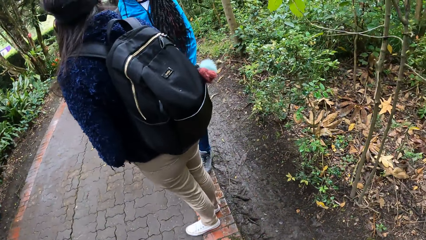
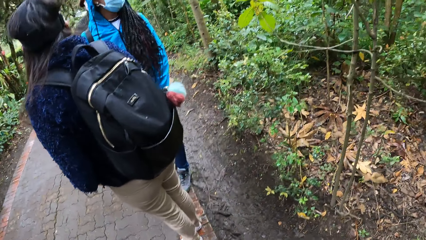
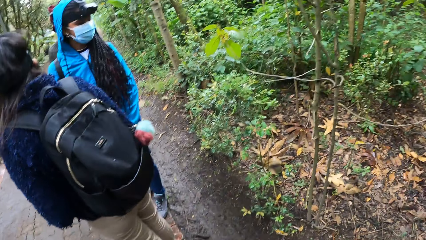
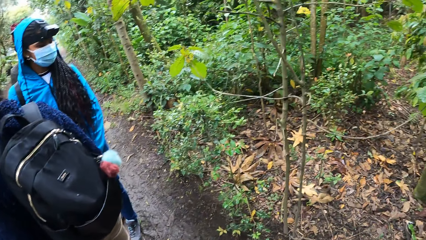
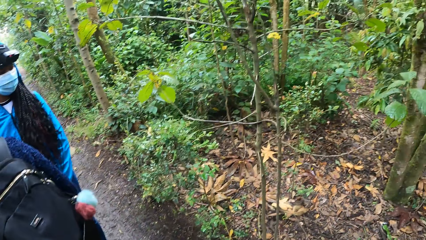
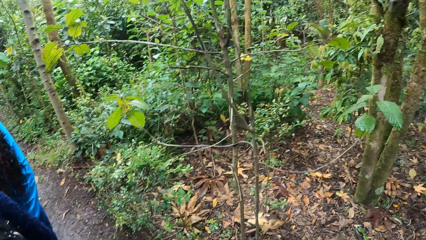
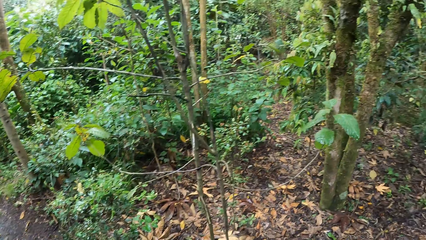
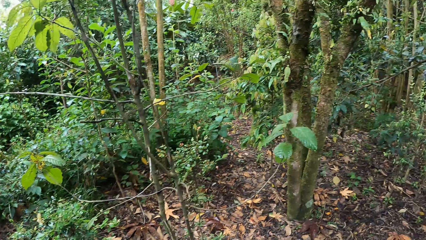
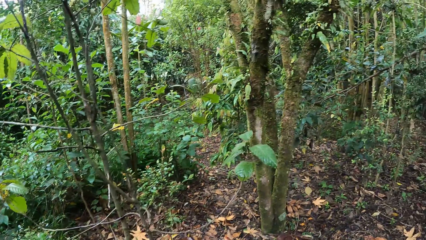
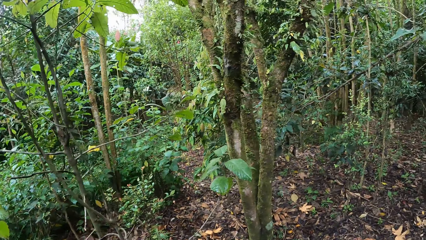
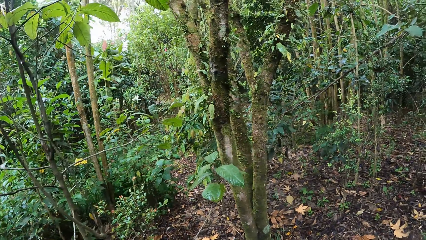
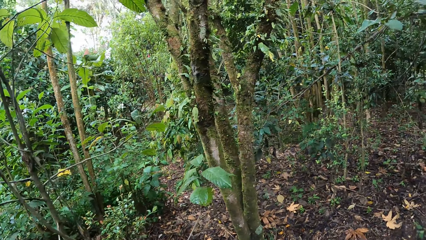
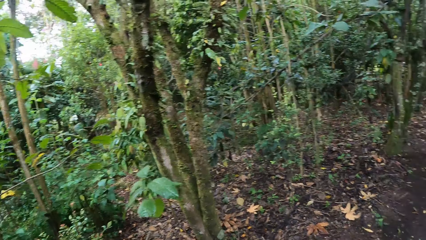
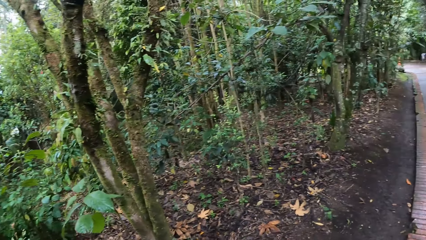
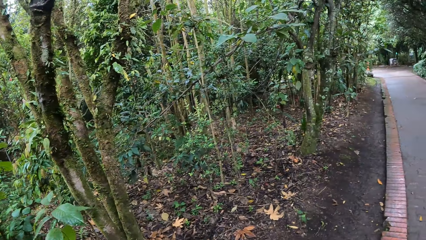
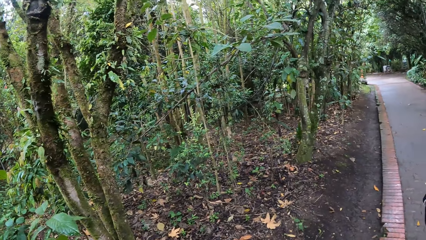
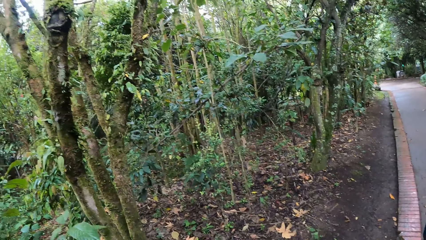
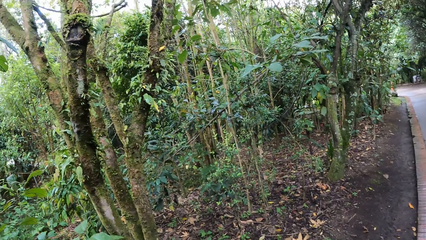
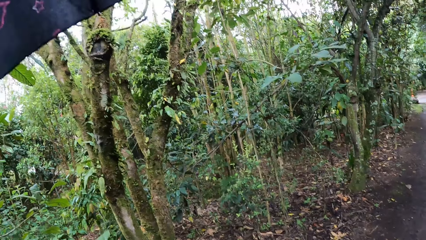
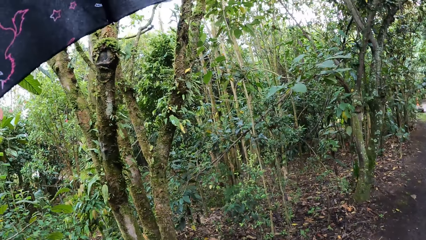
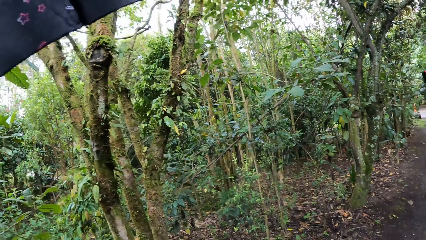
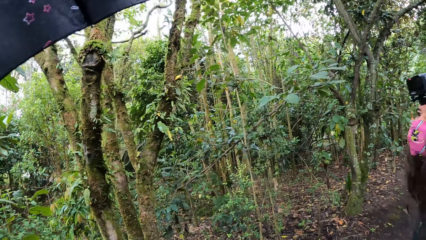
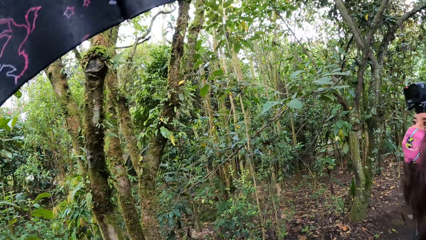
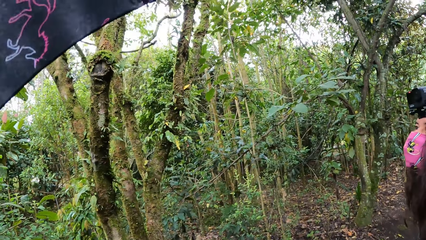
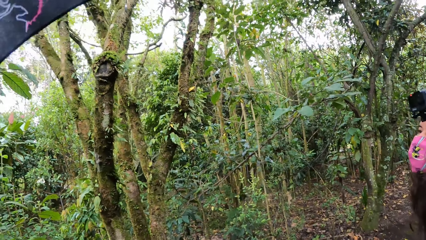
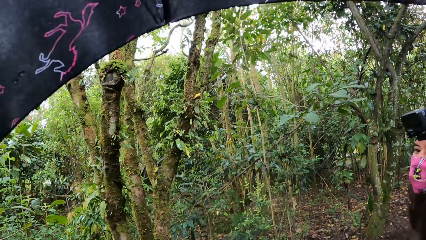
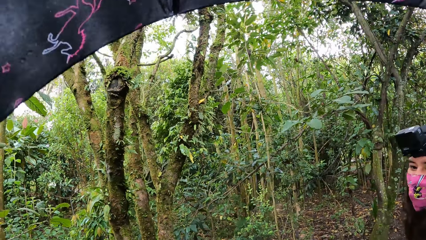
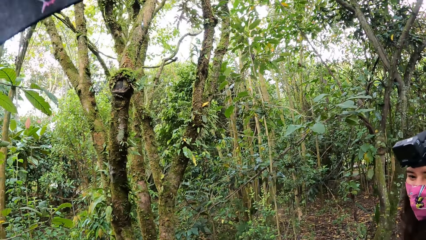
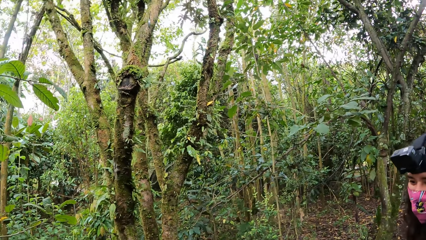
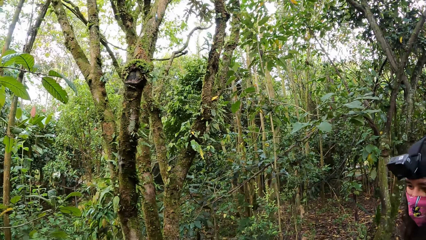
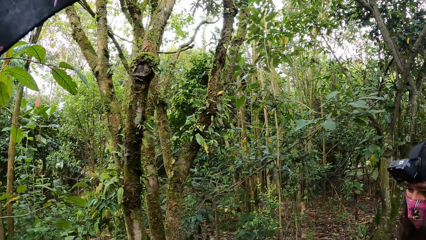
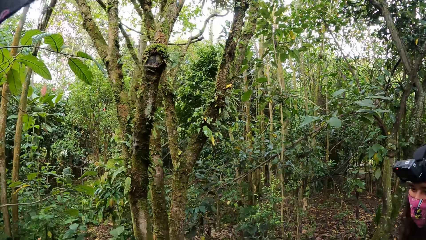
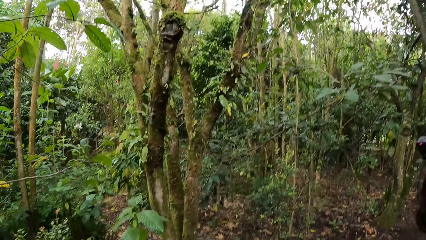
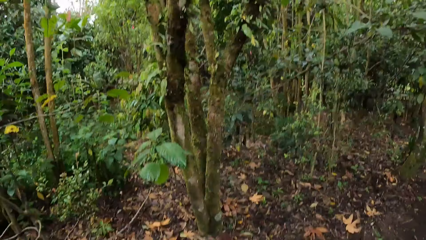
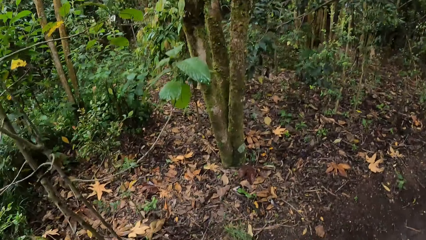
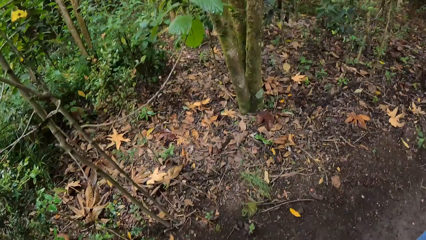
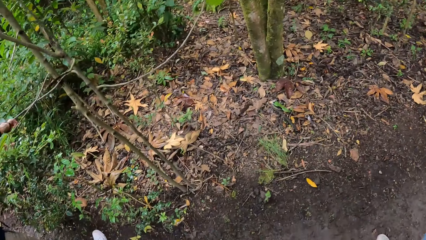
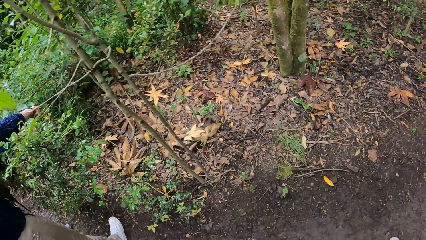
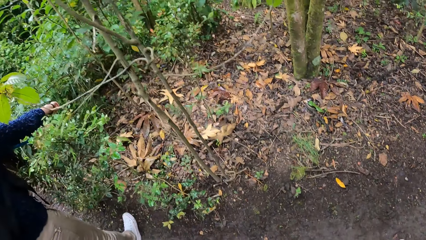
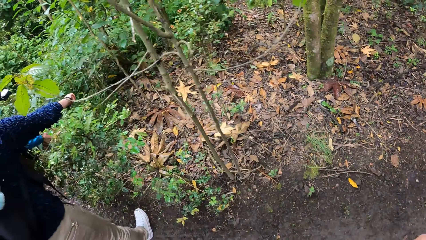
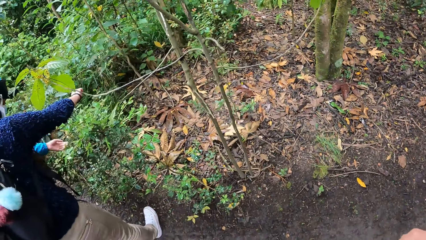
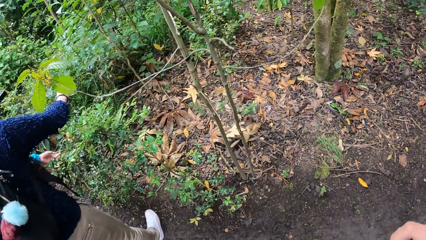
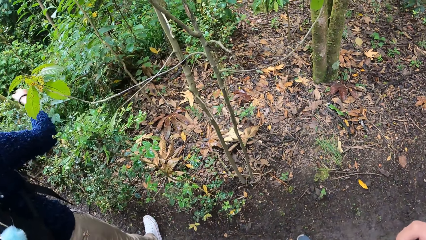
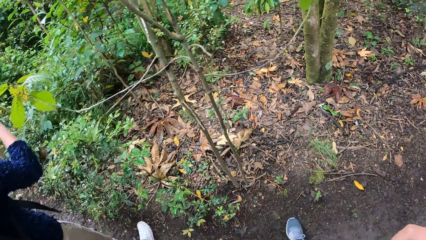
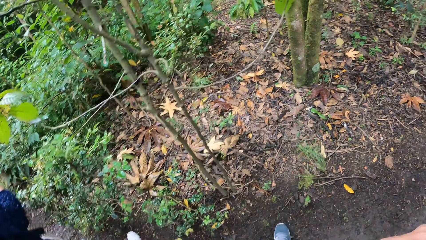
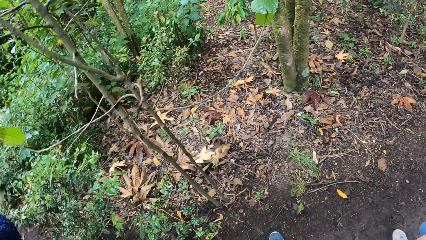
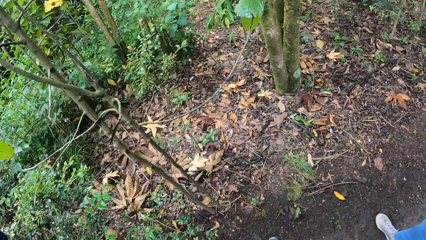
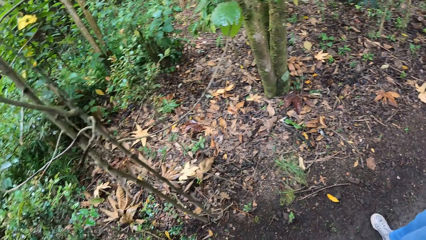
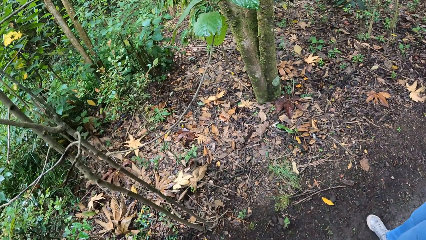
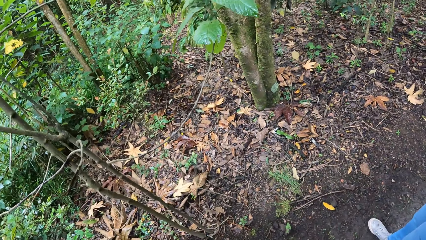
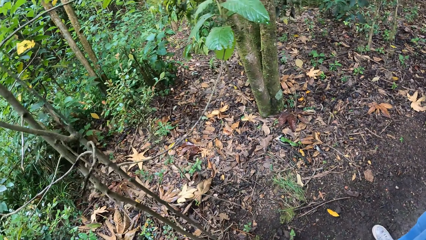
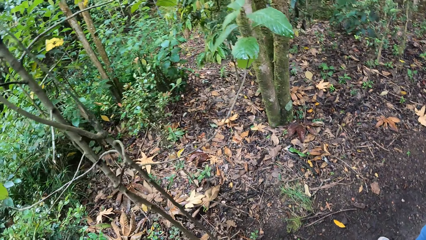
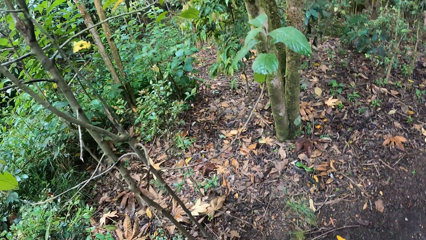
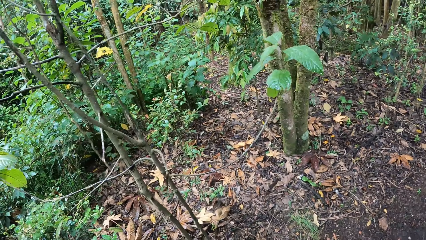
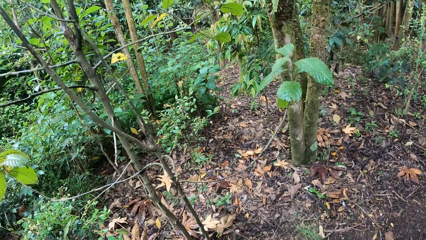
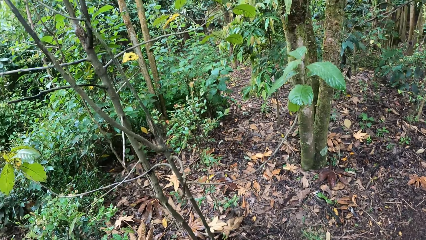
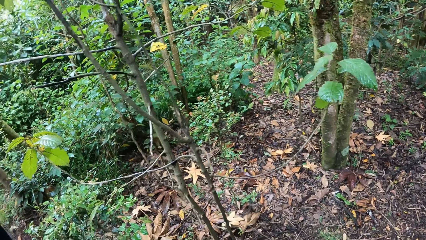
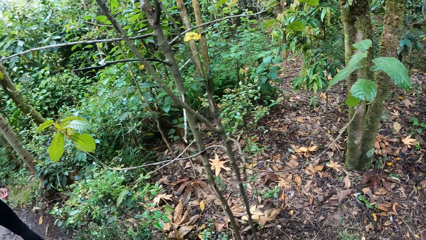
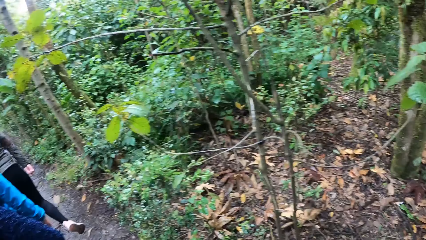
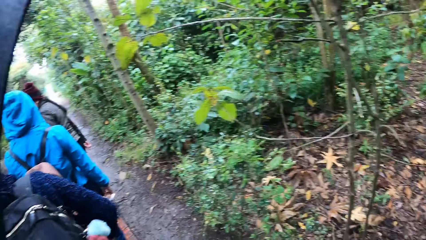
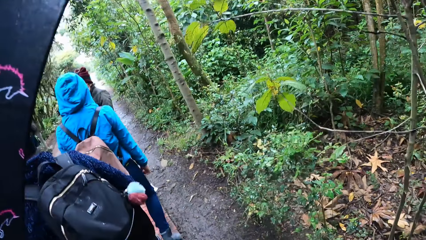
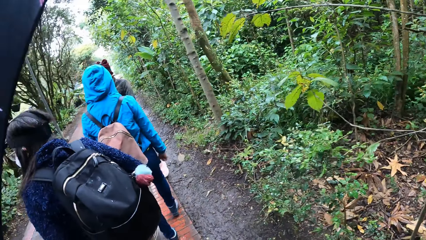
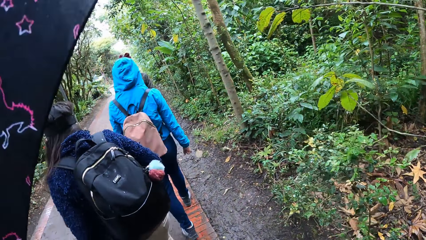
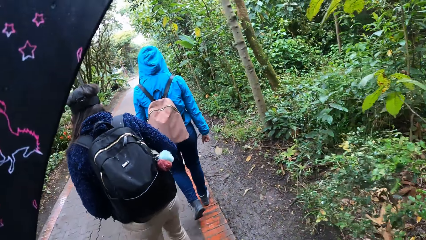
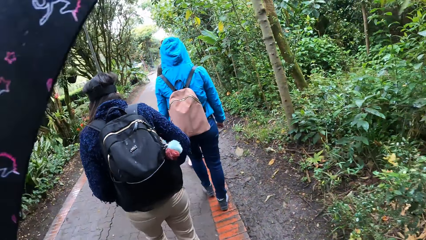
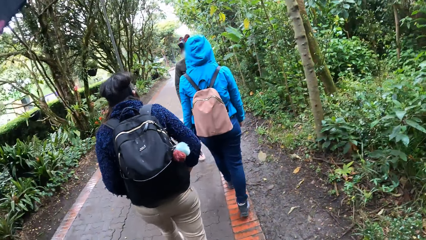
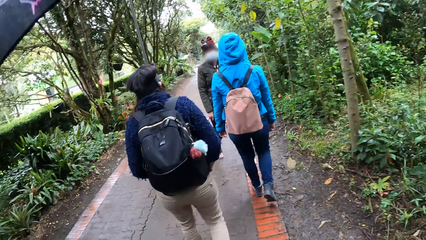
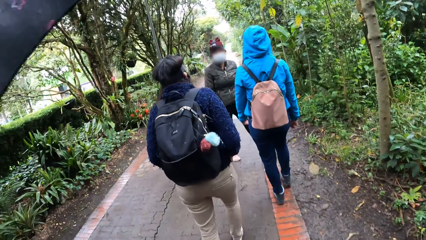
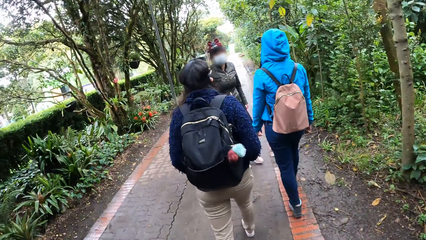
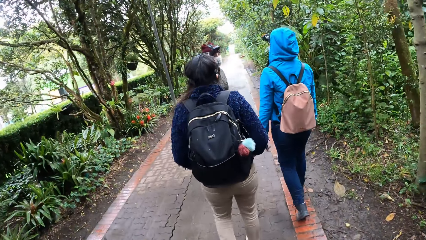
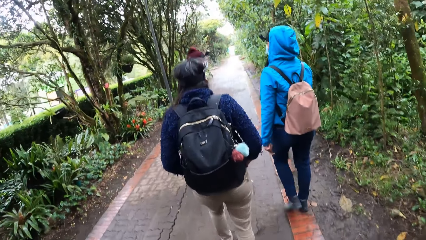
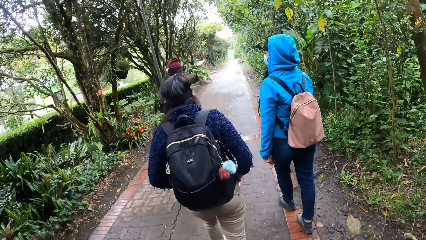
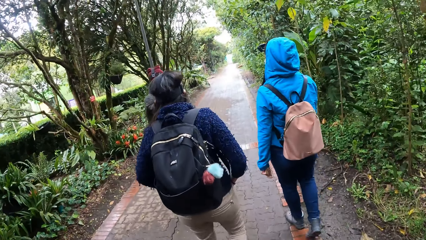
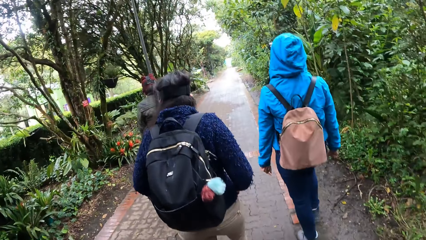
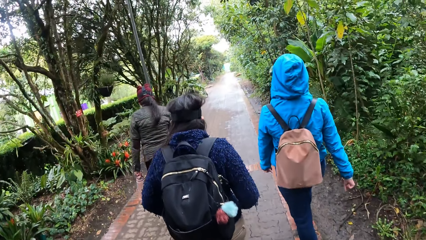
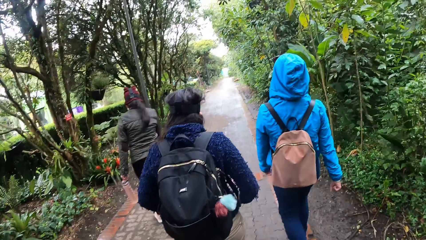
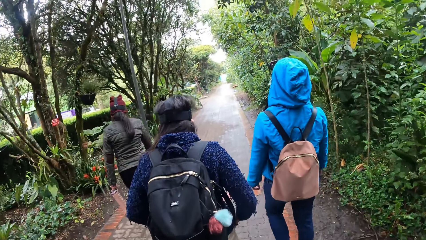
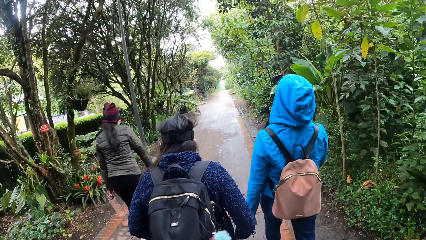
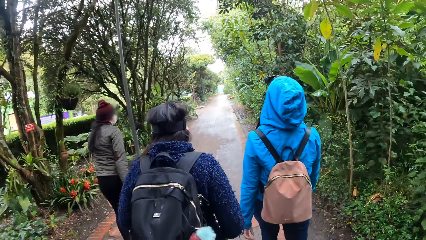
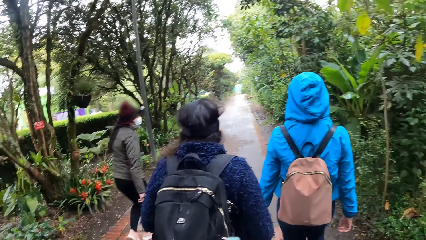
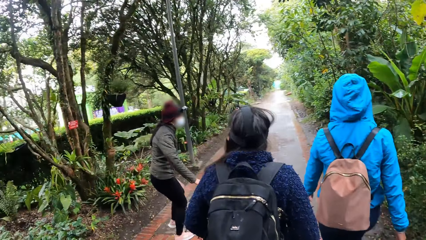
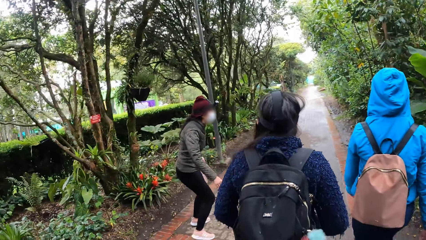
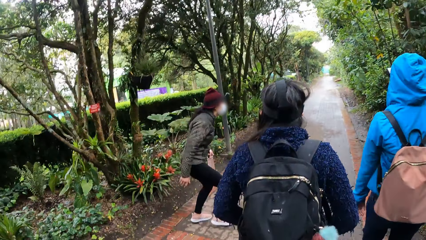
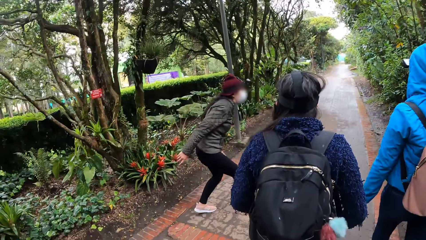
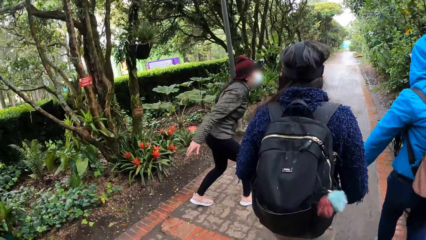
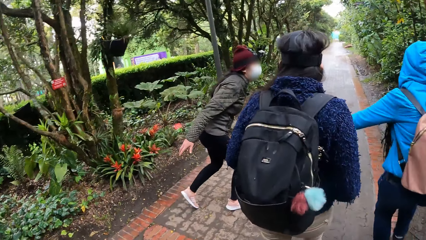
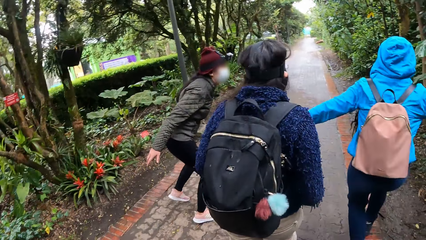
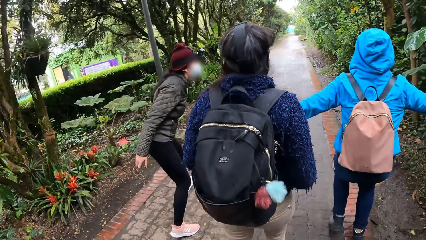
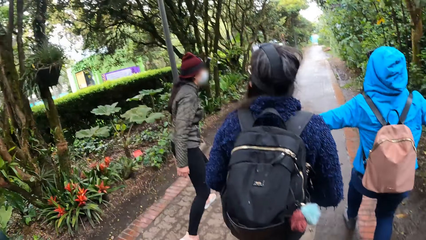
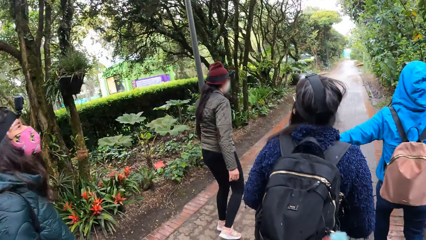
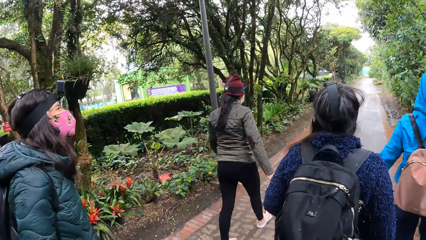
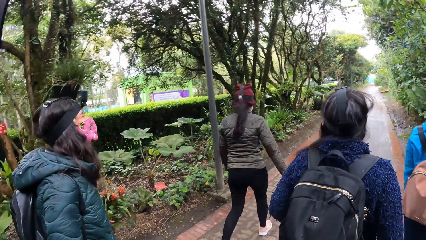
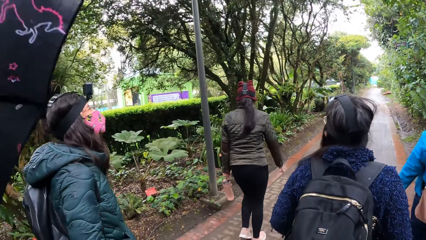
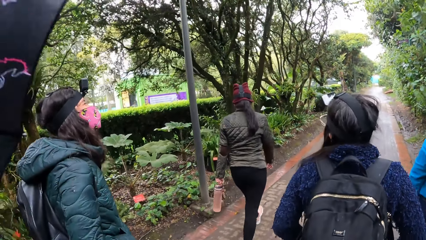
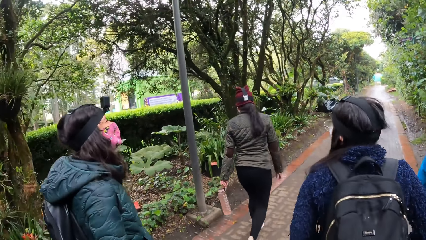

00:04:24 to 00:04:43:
The camera wearer walks along the pavement.
